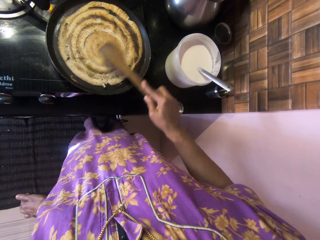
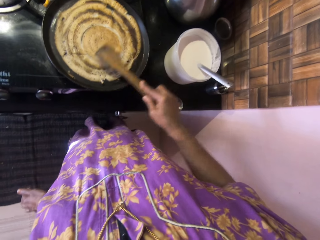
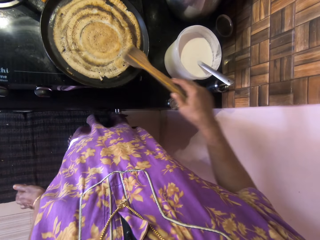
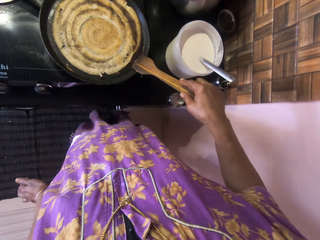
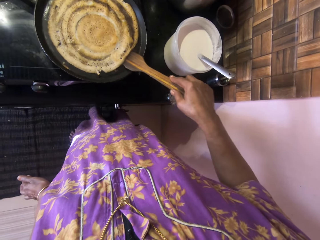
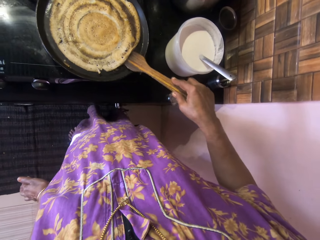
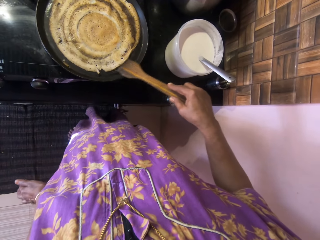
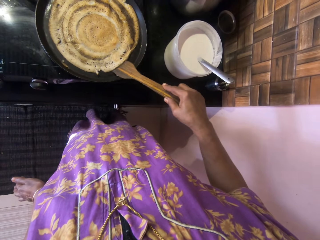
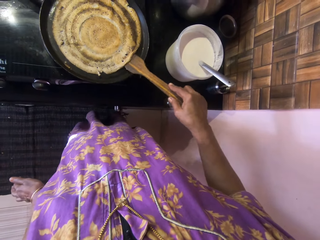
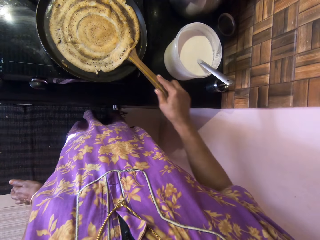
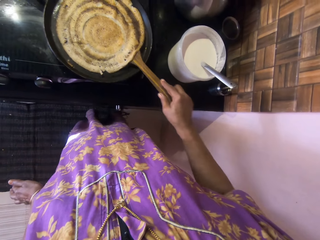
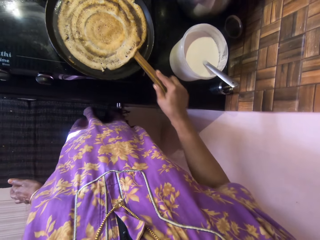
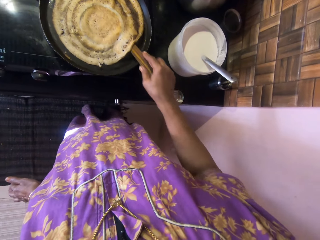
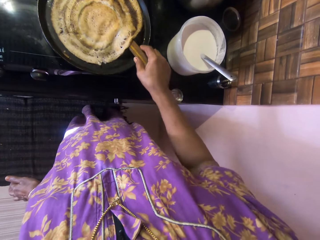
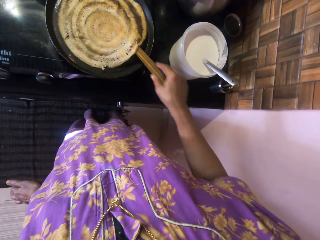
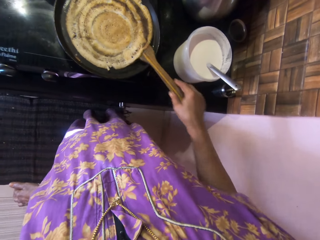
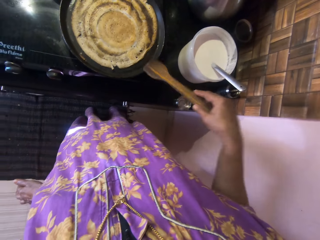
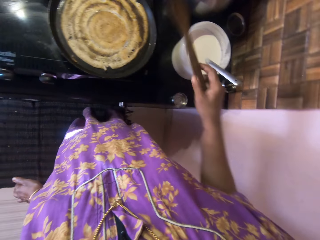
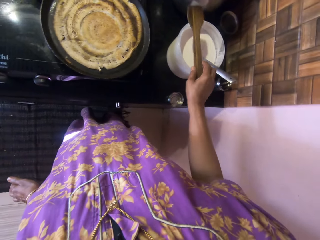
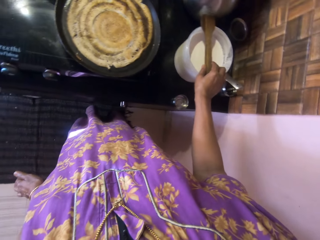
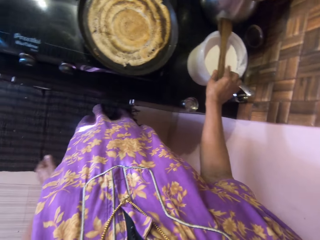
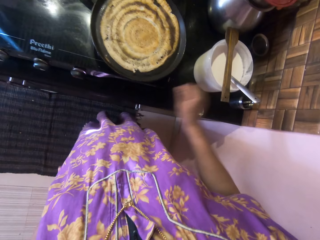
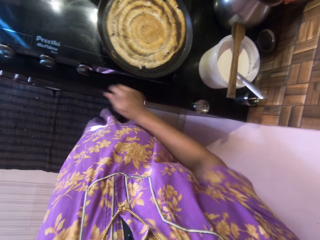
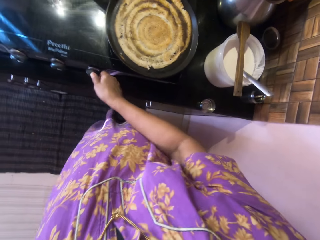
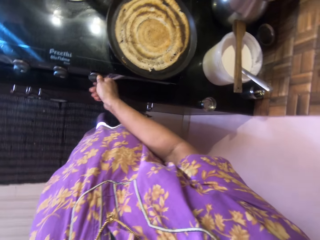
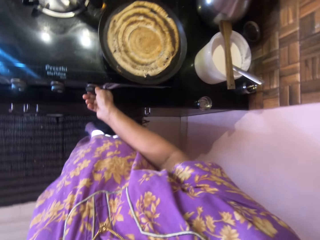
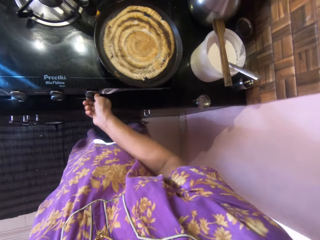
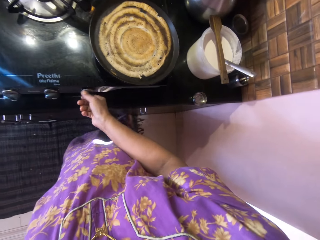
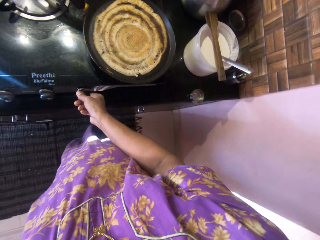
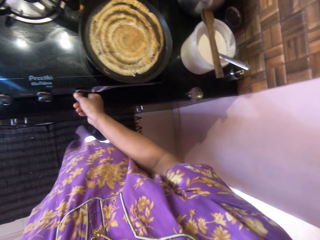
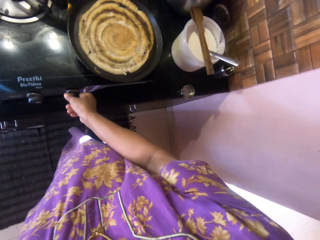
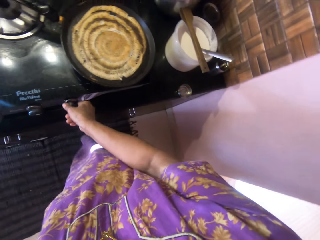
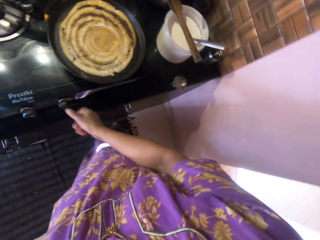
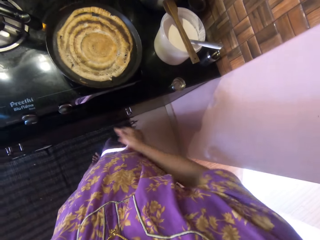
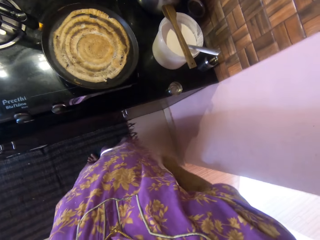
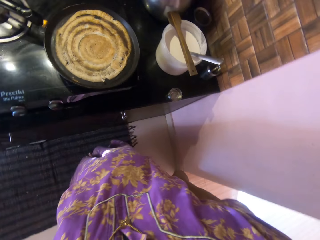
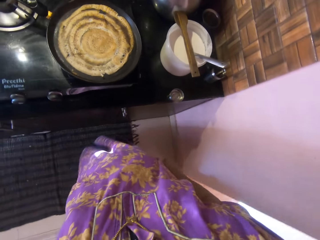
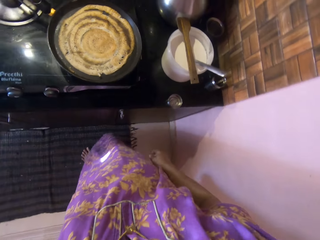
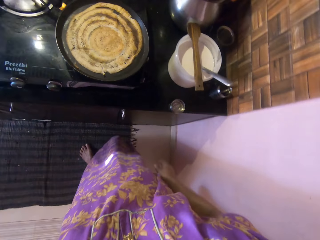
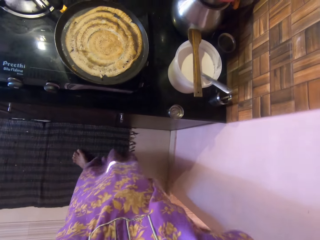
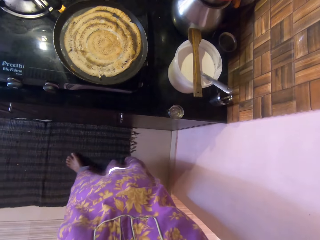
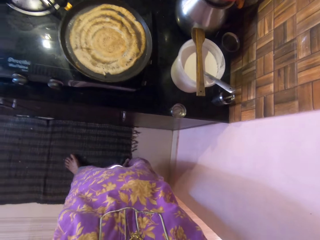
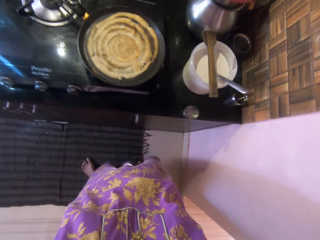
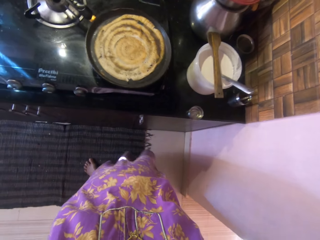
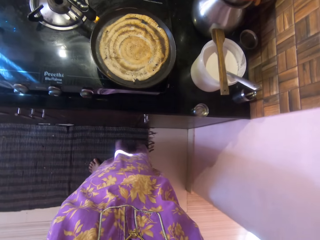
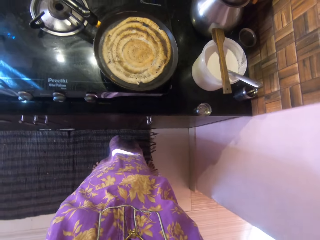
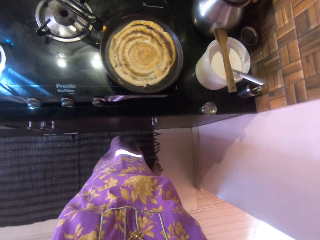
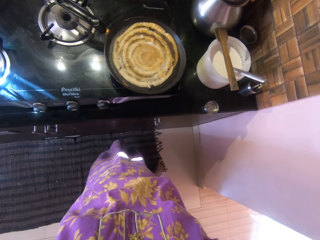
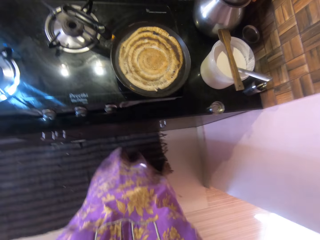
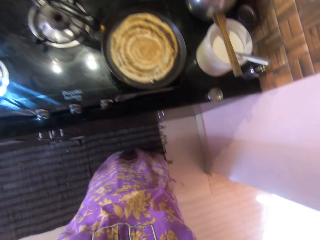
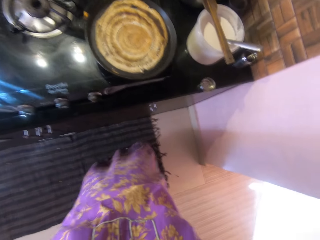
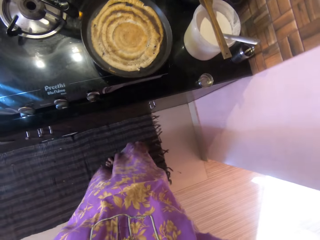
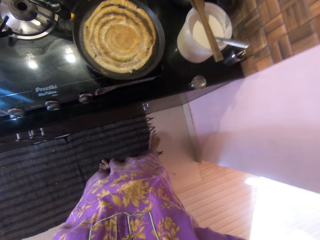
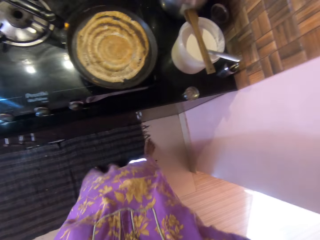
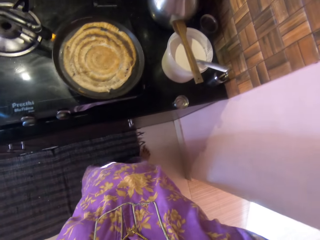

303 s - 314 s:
The camera wearer adjusts the flat bread. She moves the wooden spoon. She drops the wooden spatula on a bowl of pancake mix with her right hand. She moves the right hand. She turns off a switch on the gas cooker with her right hand. She looks around.

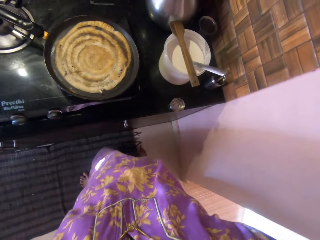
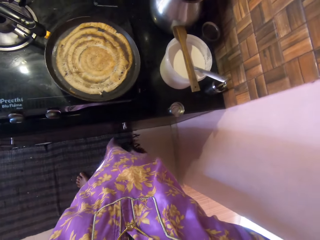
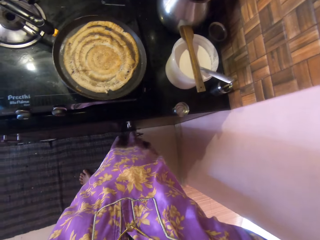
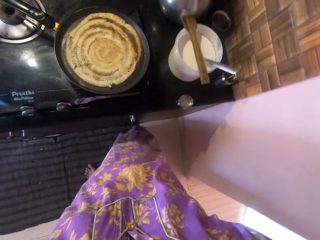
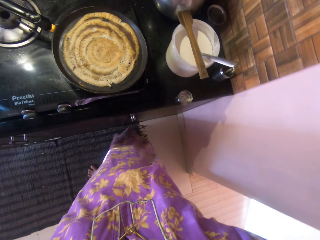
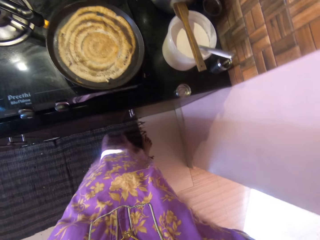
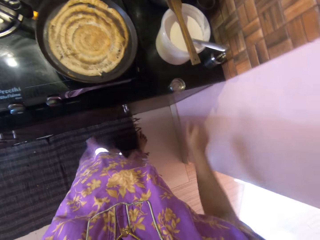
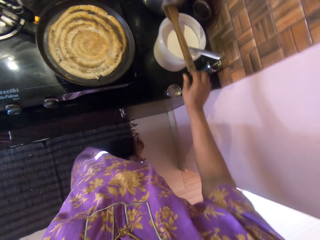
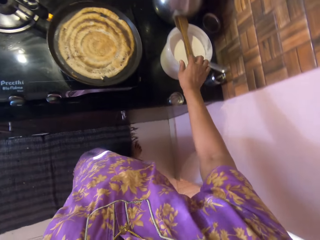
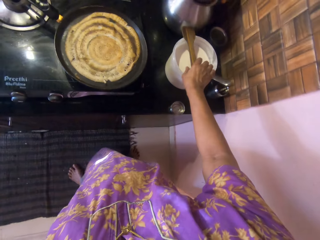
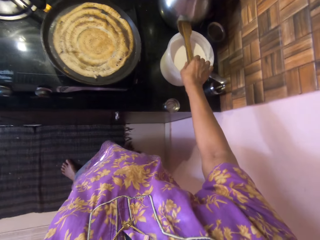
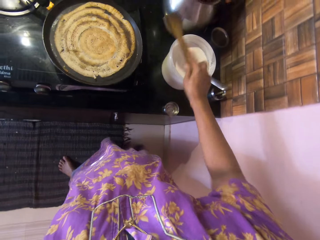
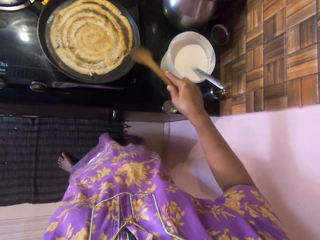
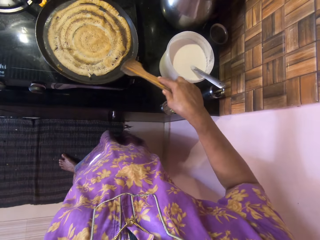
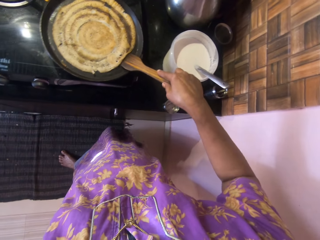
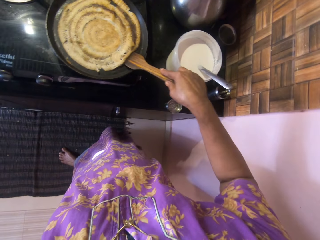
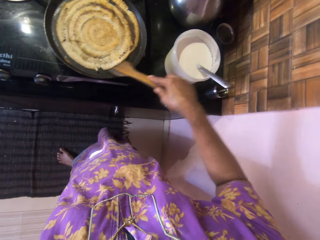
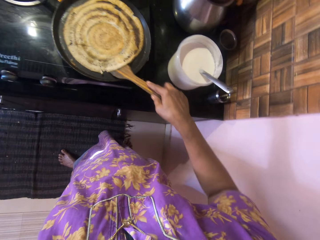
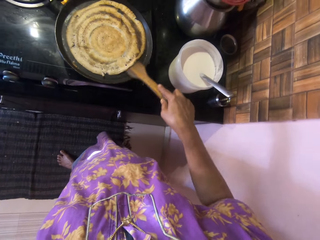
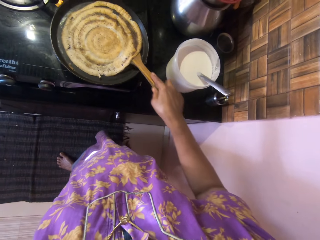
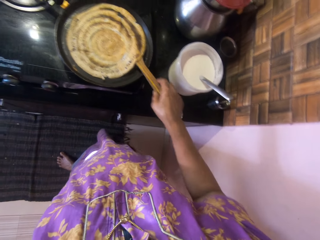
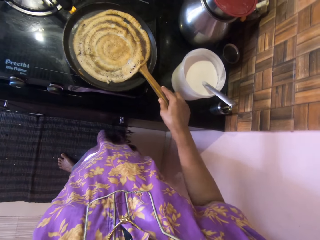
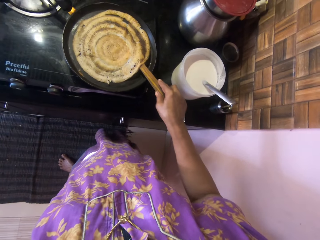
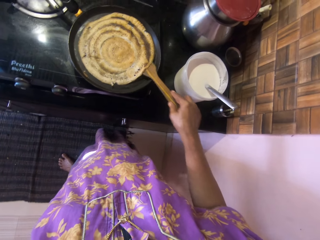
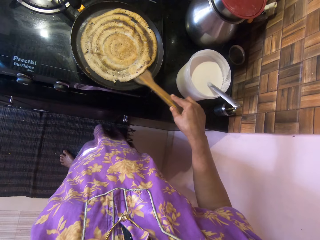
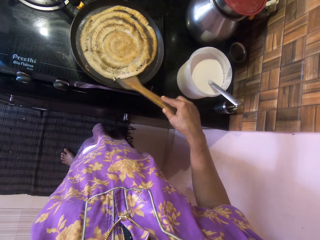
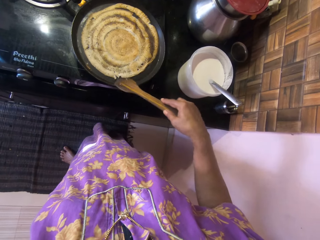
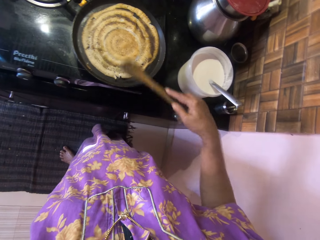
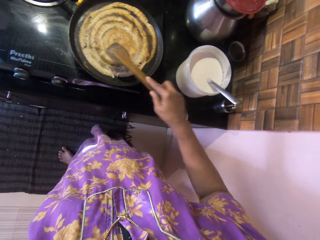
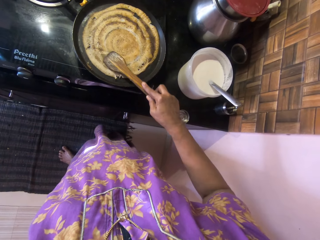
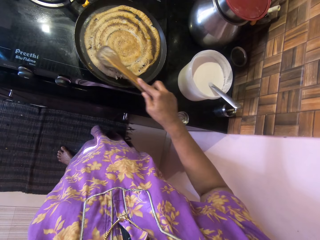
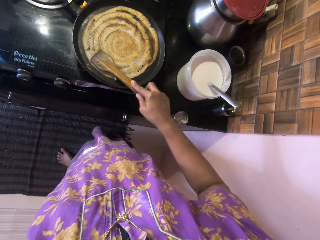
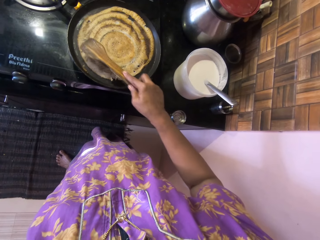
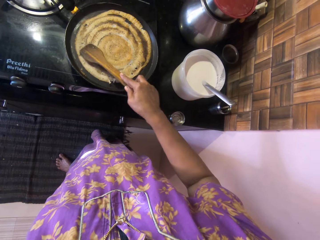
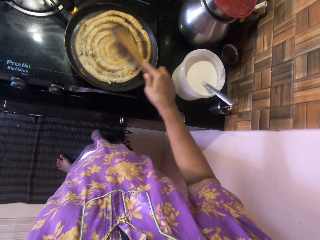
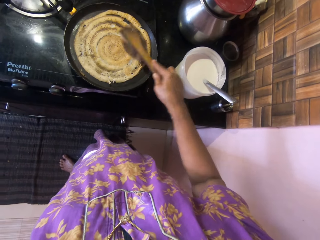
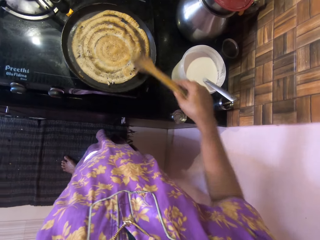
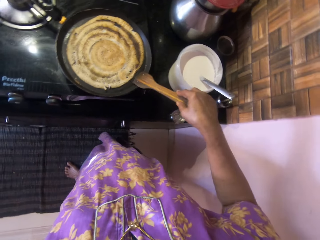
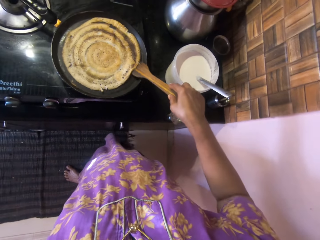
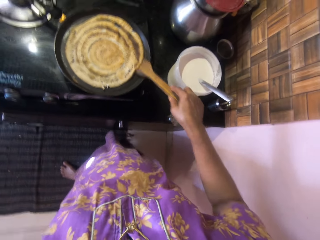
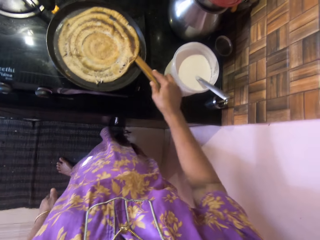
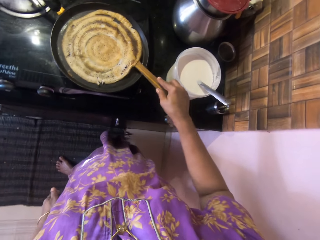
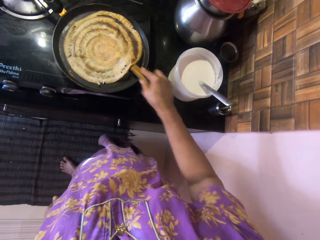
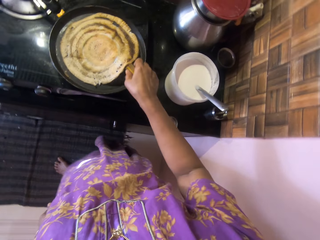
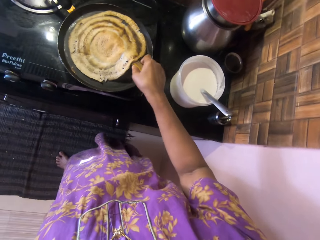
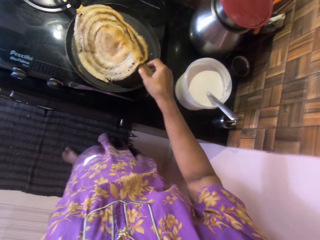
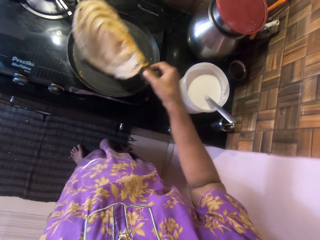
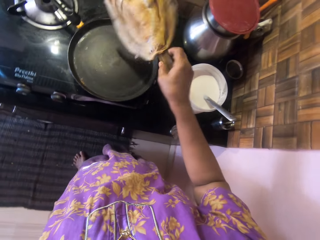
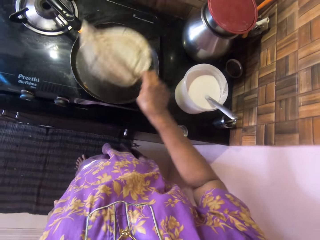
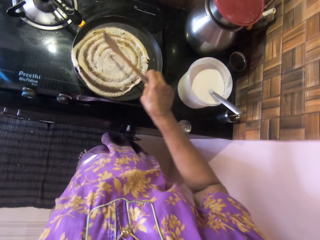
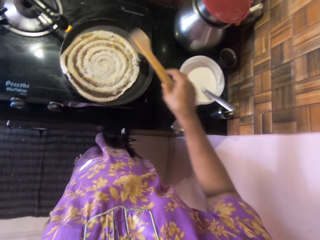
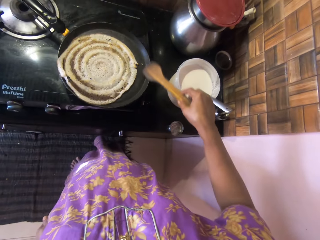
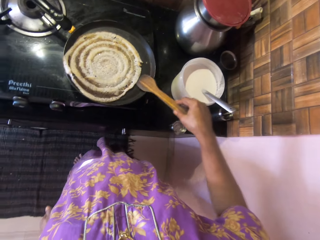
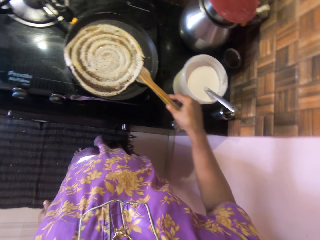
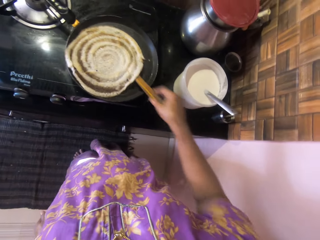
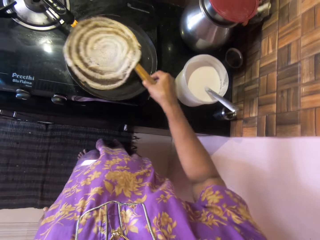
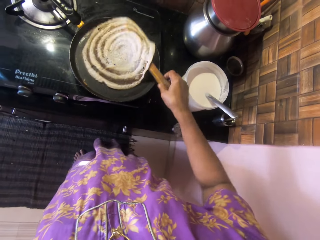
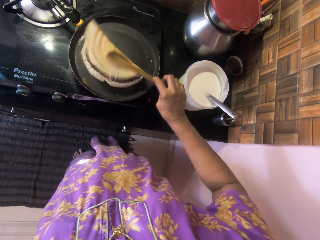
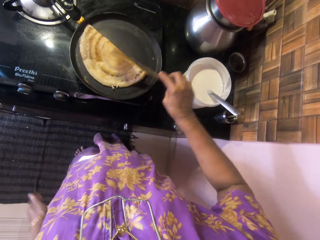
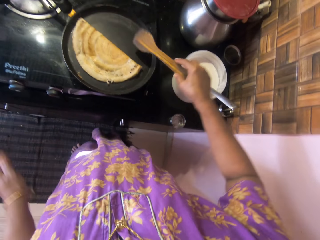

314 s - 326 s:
The camera wearer moves the right hand. They pick up the wooden spatula or spoon from the bowl of pancake mix. They move the wooden spoon. They adjust the pancake or flat bread in the pan with the wooden spatula. They tap on the flat bread with the wooden spoon. They move the wooden spoon. They adjust the flat bread. They flip the pancake in the pan with the wooden spatula. They fold the flat bread.
